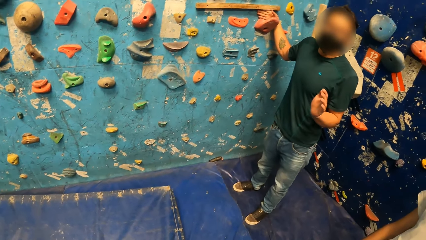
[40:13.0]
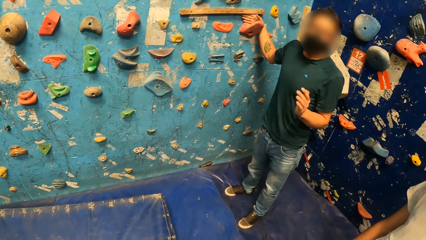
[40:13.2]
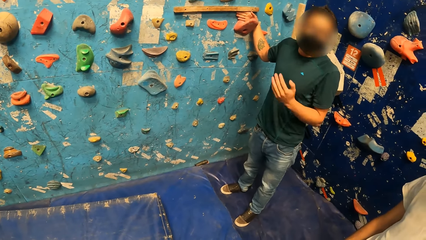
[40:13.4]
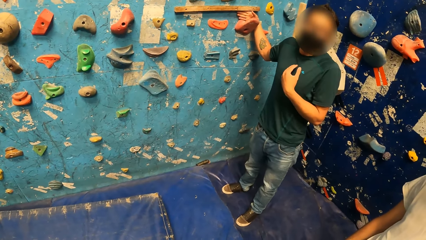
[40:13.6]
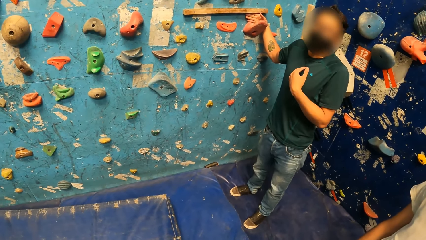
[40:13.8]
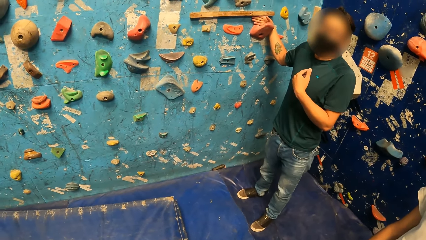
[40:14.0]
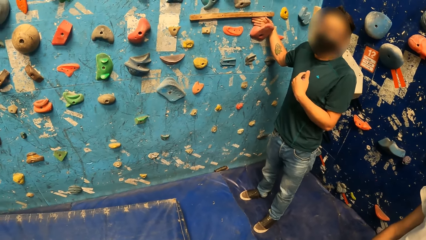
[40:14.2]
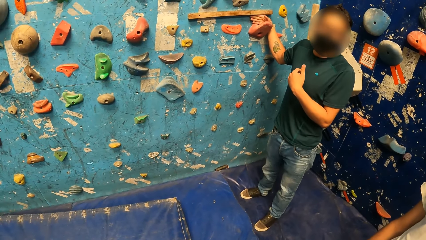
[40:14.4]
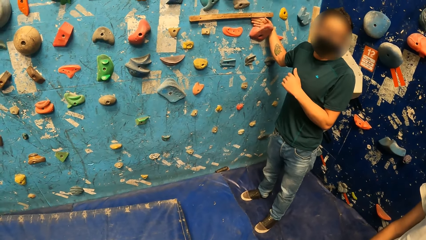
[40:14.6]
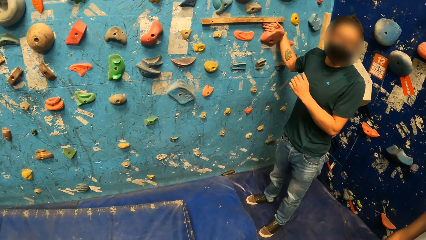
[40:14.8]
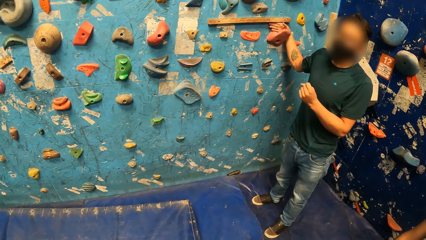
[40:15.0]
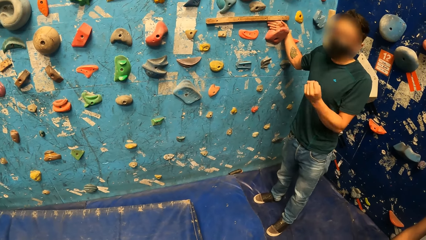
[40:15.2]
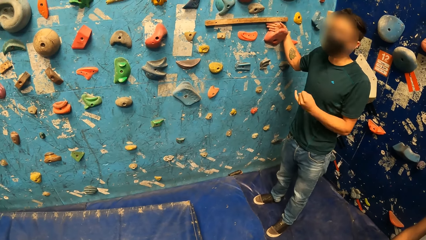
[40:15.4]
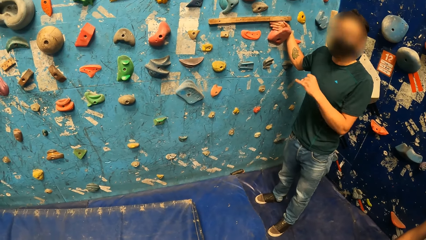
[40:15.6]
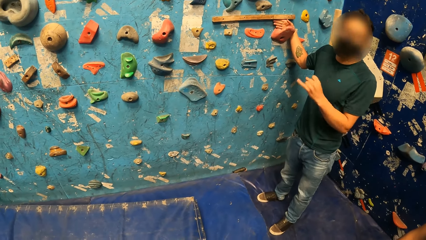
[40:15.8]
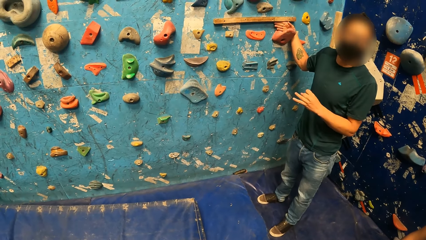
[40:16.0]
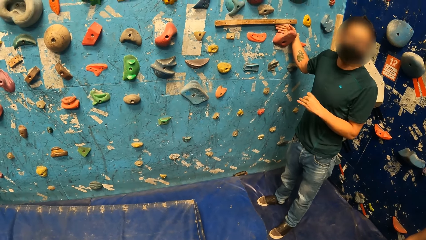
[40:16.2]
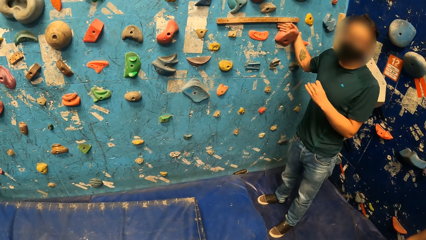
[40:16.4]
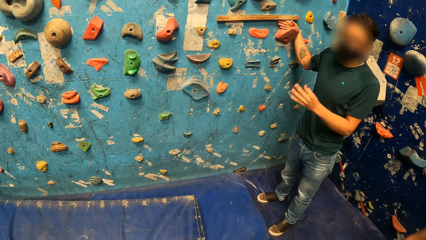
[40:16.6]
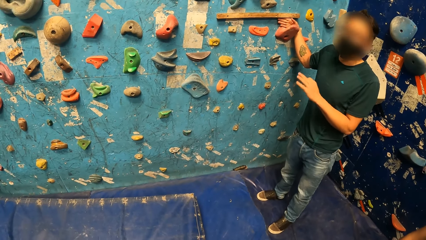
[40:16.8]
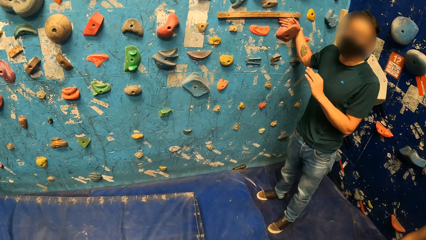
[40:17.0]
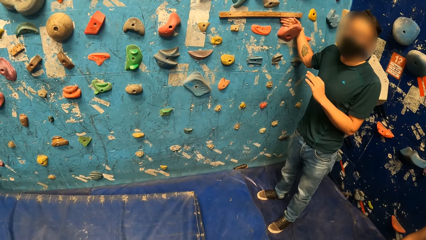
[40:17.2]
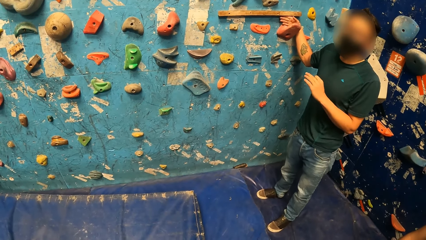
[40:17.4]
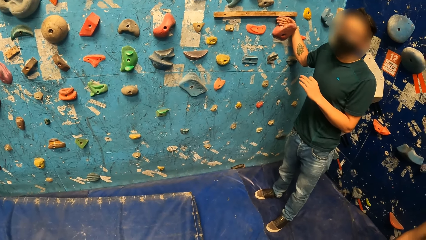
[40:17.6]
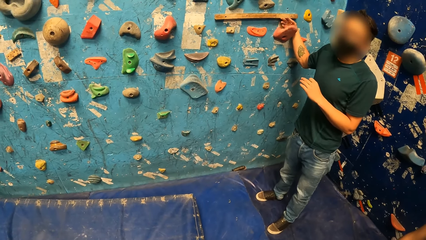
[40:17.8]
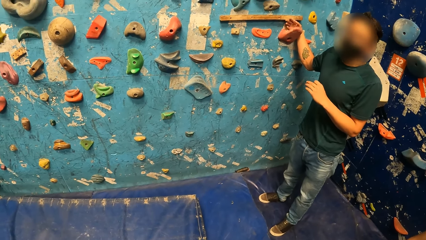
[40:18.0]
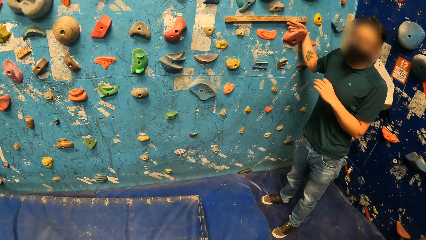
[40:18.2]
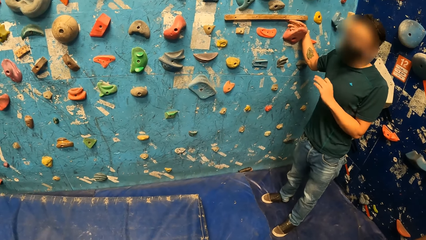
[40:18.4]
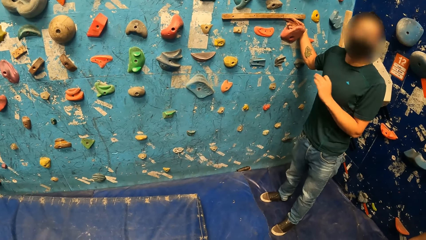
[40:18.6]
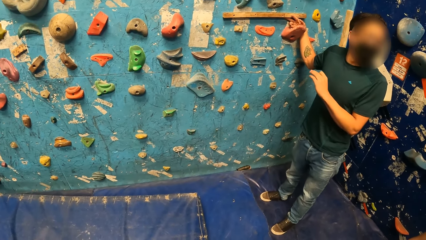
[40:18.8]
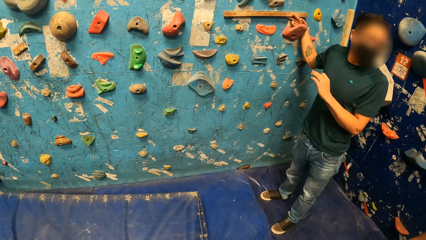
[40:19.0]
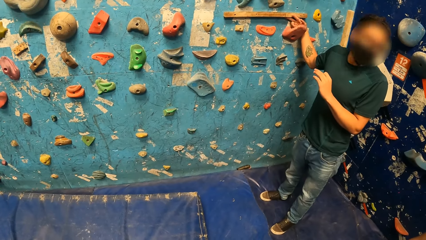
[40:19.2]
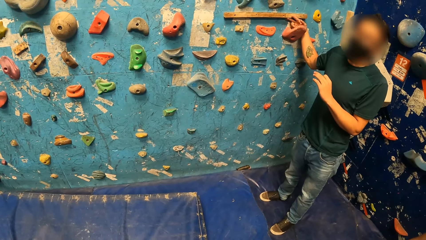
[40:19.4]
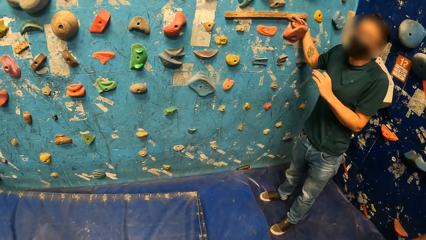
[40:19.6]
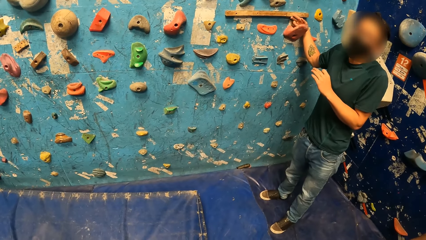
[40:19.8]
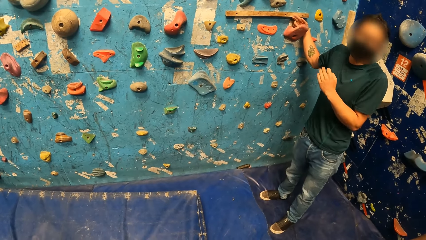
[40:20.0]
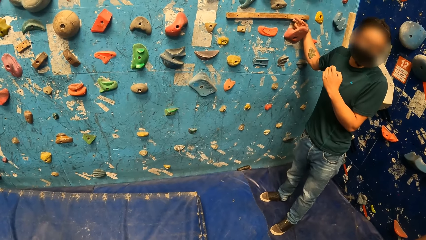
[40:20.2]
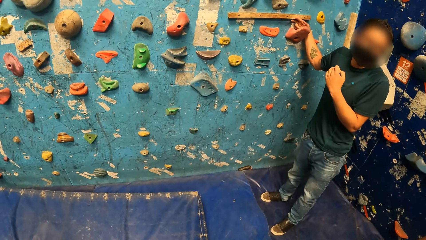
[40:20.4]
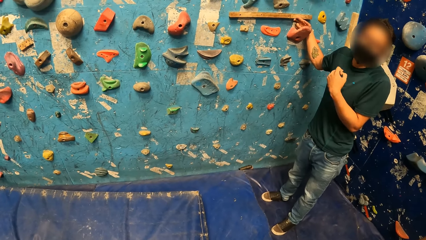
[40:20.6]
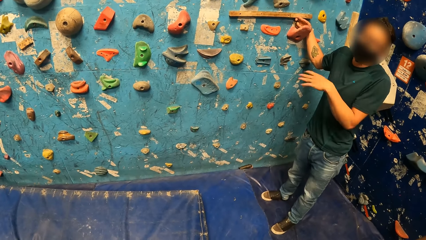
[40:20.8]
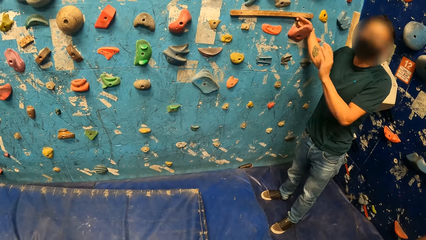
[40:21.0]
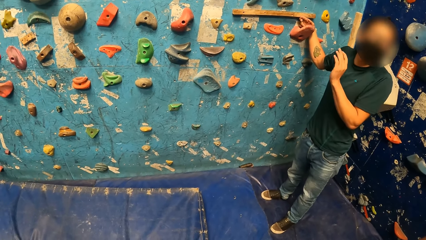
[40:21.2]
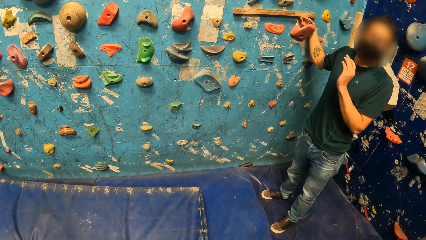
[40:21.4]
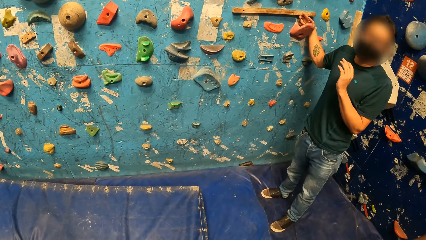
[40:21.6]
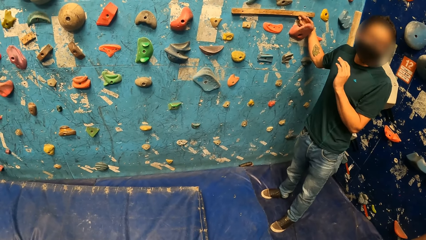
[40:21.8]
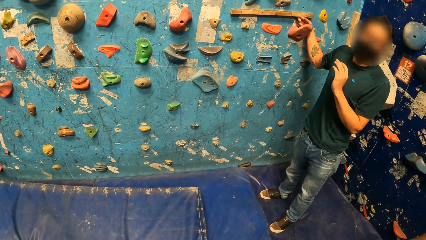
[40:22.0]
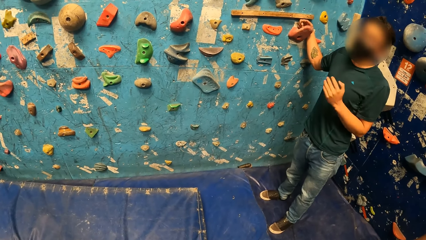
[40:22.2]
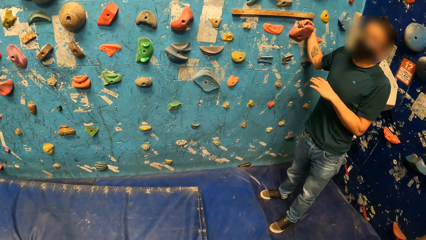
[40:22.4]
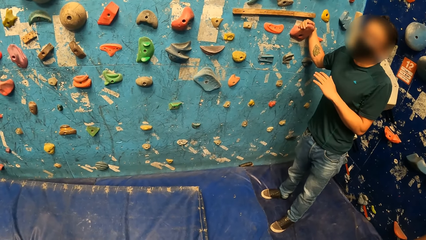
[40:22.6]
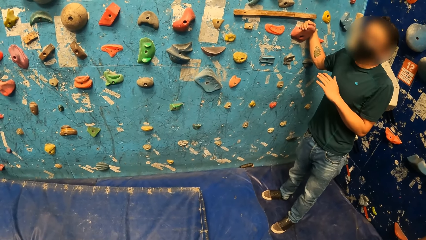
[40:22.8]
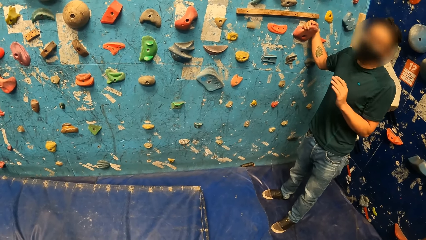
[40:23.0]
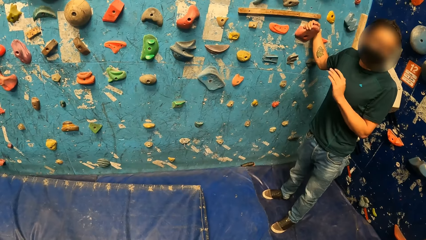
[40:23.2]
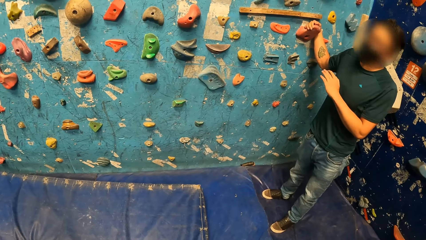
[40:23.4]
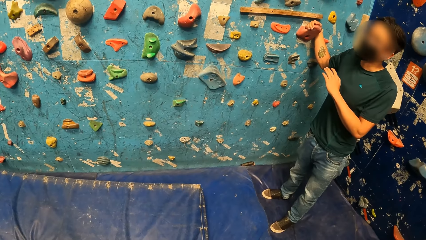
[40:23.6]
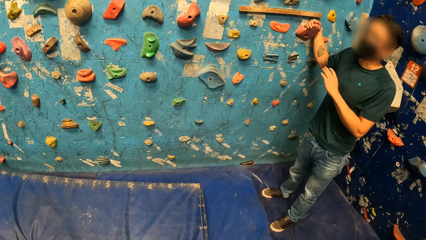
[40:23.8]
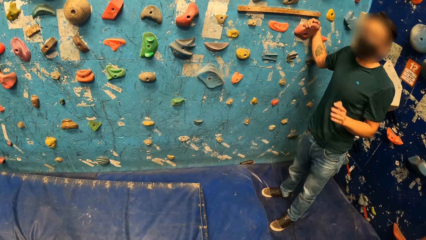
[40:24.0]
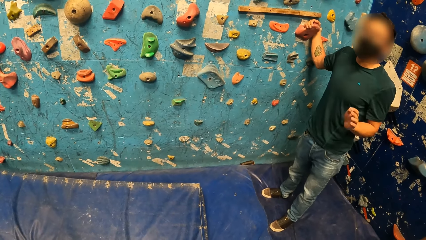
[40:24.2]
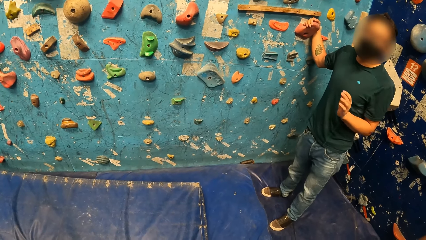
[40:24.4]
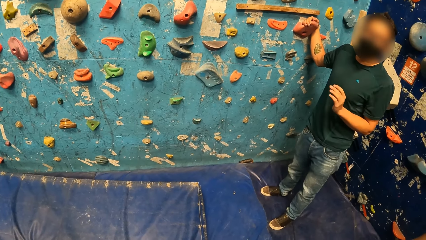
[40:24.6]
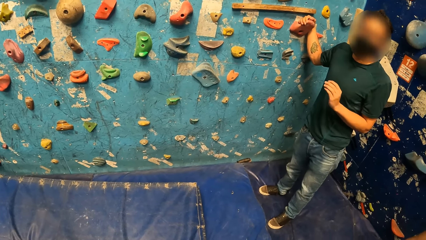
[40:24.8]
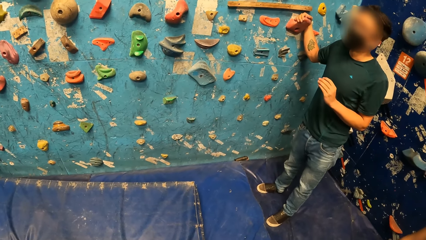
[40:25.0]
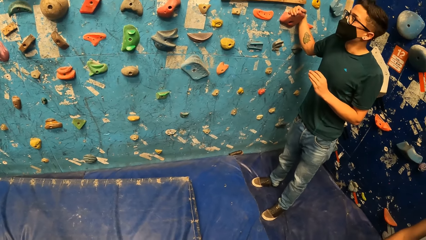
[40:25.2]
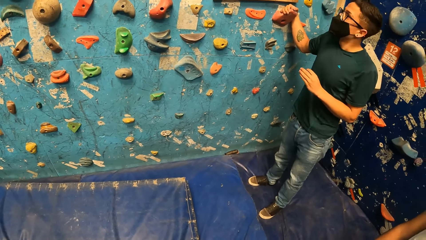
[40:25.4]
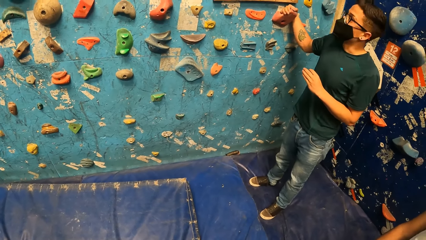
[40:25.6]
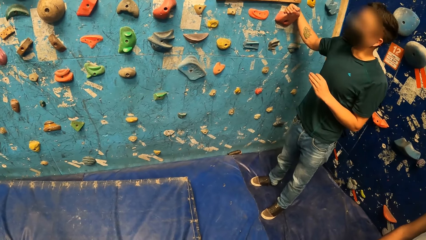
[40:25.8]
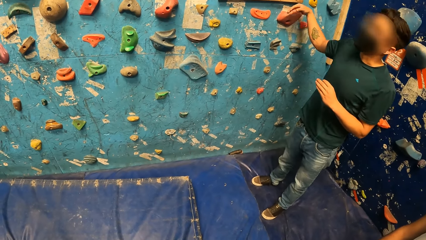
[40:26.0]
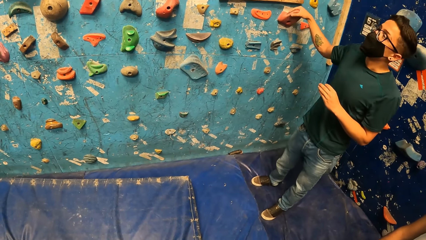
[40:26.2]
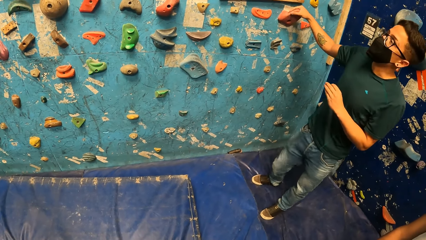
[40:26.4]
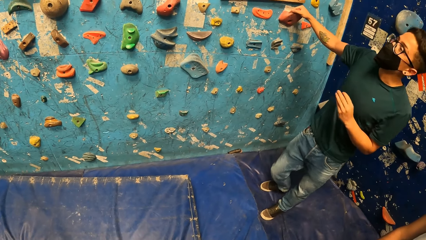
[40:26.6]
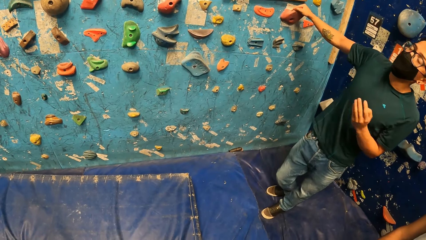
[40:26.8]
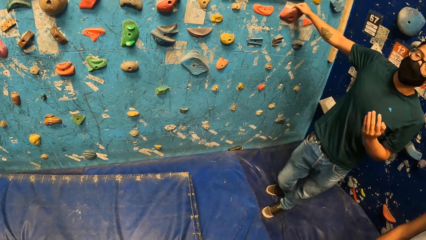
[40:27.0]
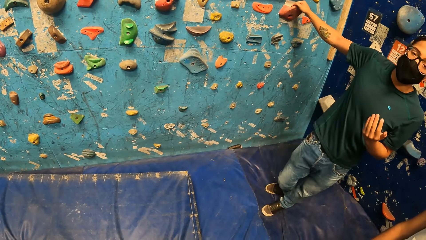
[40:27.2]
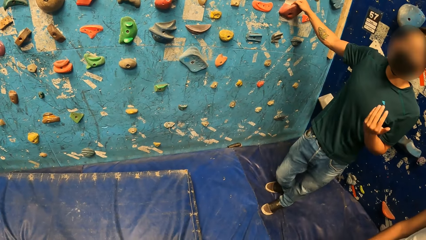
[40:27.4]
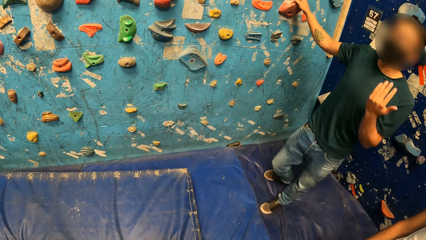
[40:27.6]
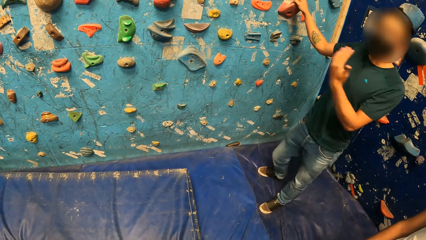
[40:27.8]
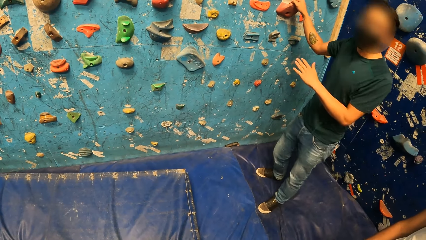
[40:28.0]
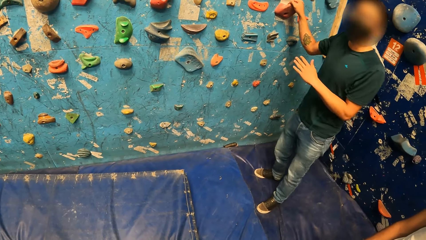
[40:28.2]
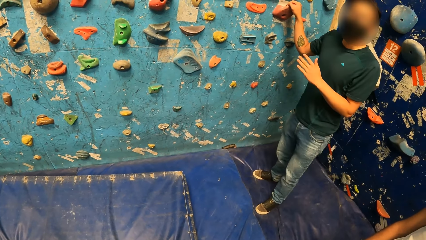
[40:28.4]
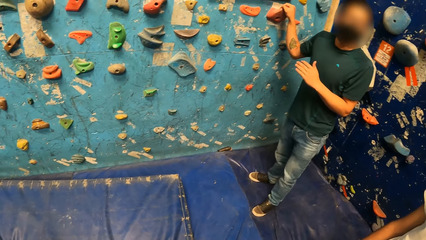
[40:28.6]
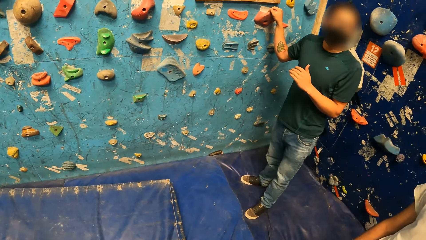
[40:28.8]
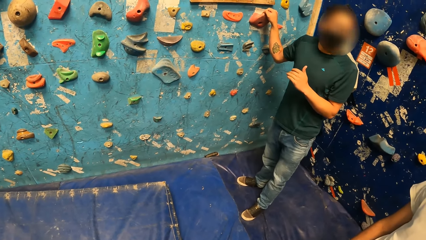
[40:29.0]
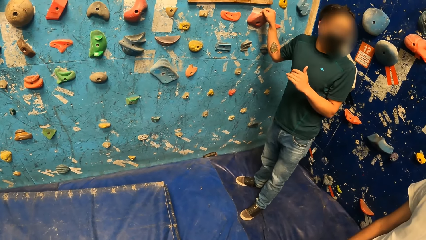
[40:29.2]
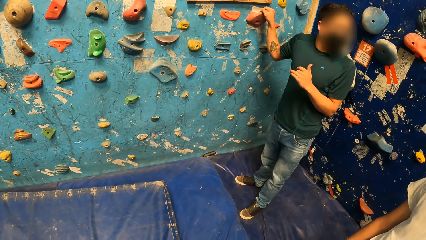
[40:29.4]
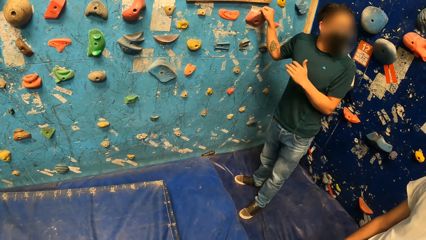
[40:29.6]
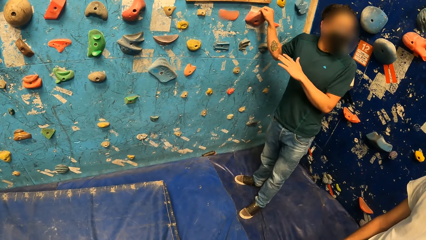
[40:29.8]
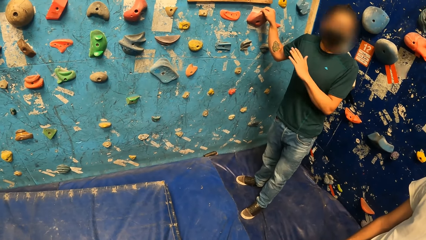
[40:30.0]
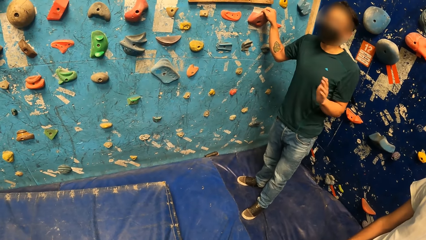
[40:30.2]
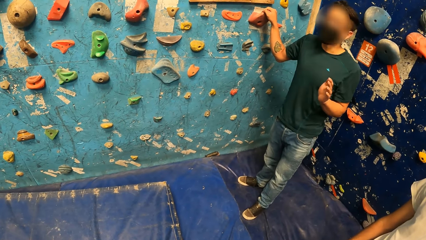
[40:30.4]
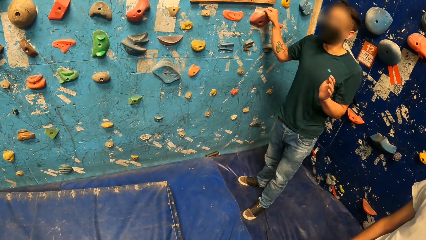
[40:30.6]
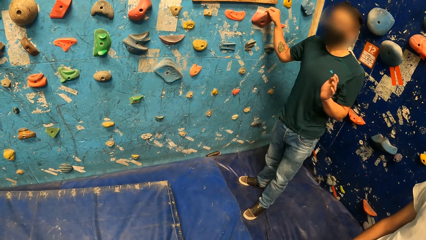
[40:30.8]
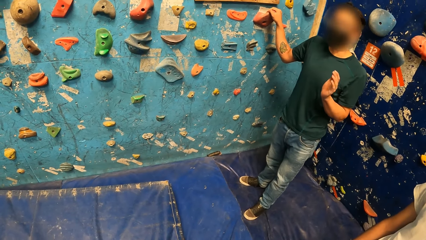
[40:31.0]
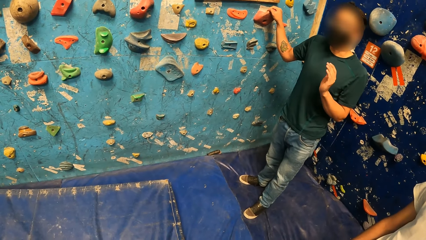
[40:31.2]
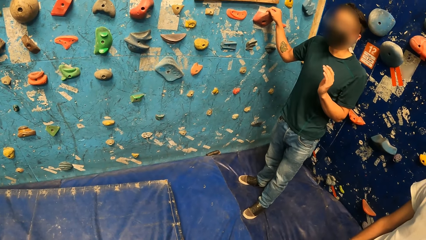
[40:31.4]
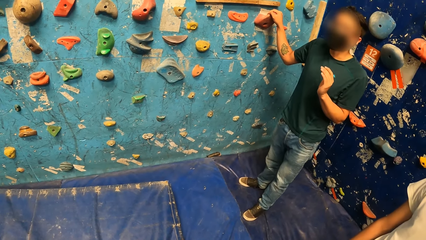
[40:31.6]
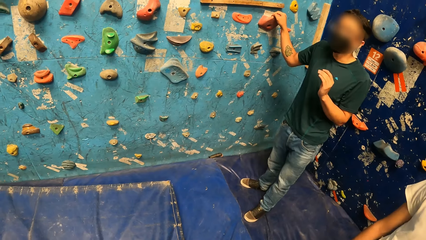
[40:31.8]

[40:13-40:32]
A man talks. The man pulls the wall handle.
